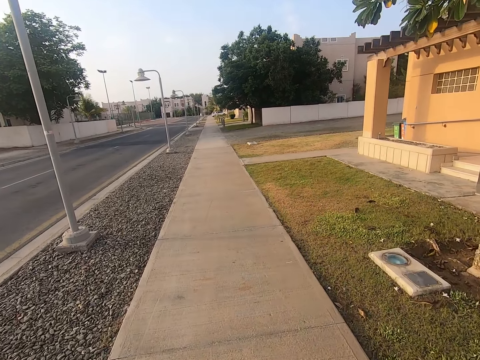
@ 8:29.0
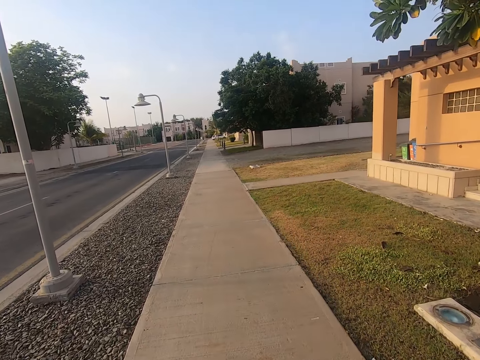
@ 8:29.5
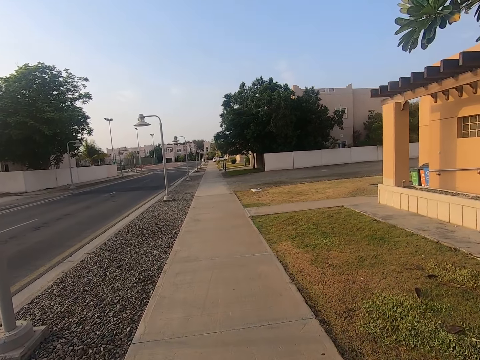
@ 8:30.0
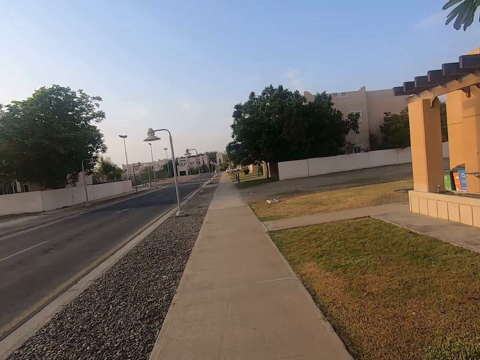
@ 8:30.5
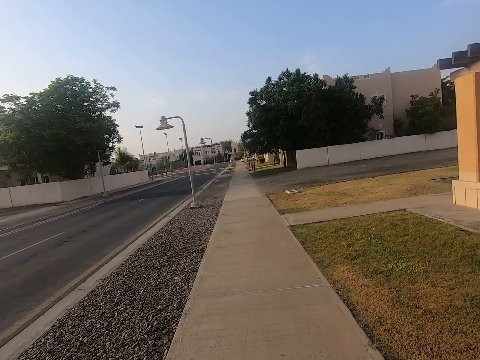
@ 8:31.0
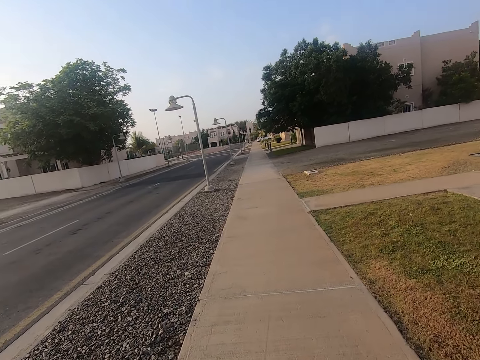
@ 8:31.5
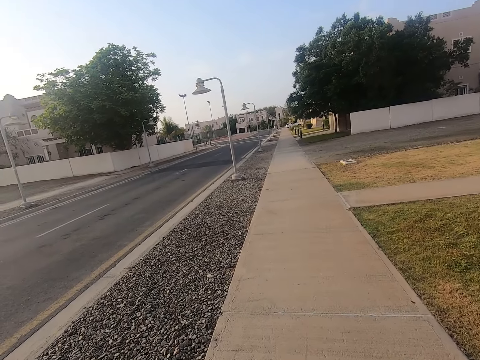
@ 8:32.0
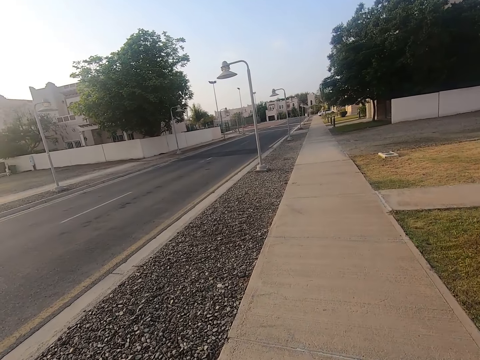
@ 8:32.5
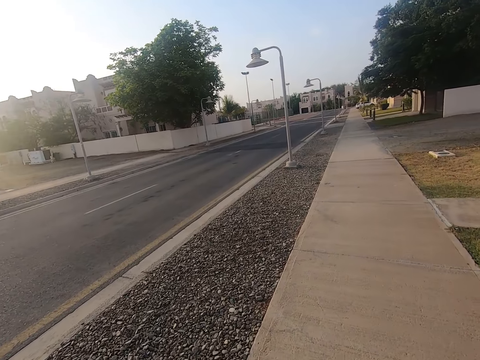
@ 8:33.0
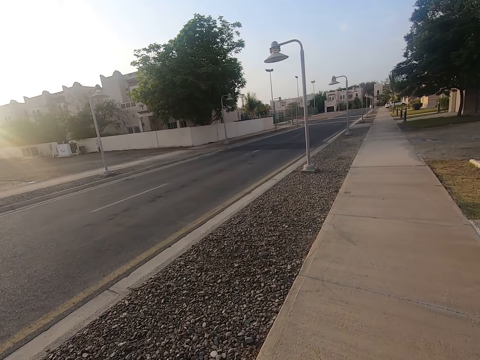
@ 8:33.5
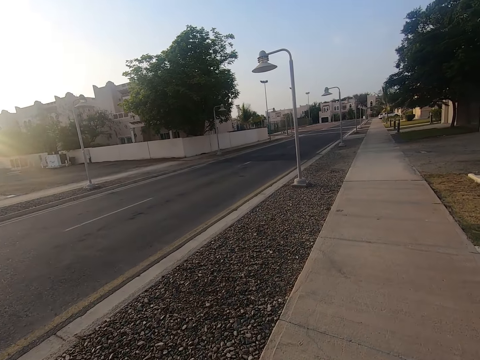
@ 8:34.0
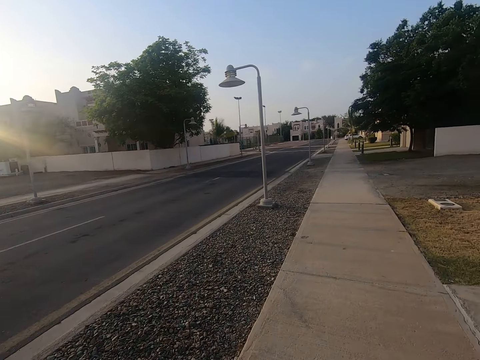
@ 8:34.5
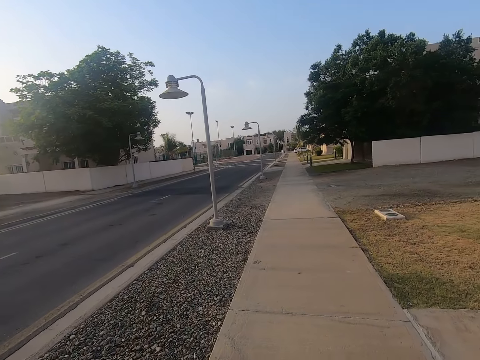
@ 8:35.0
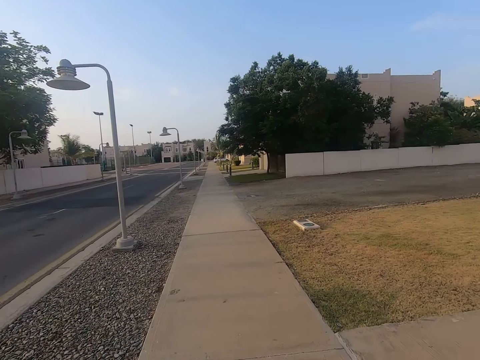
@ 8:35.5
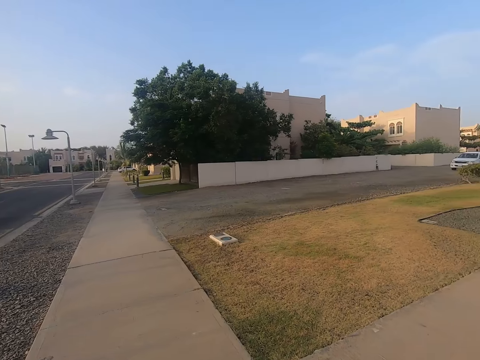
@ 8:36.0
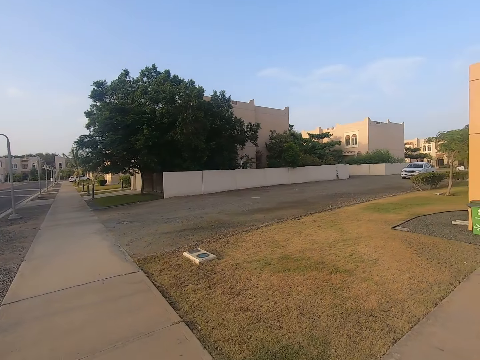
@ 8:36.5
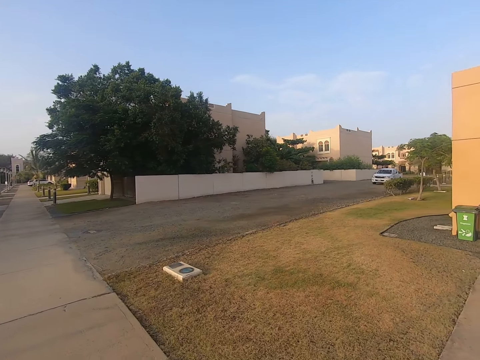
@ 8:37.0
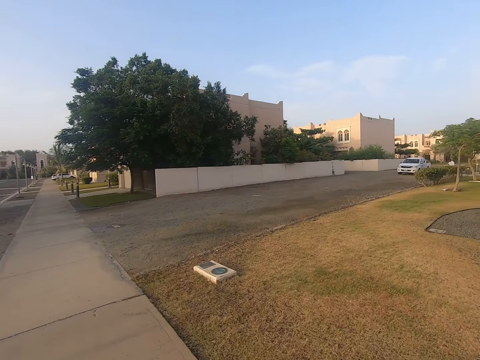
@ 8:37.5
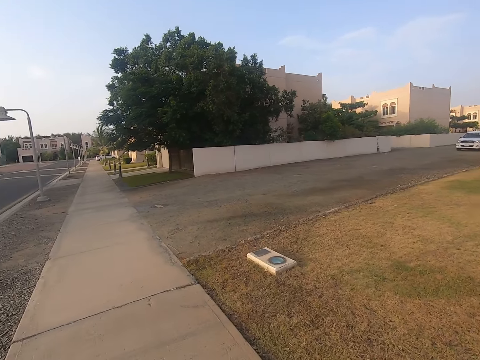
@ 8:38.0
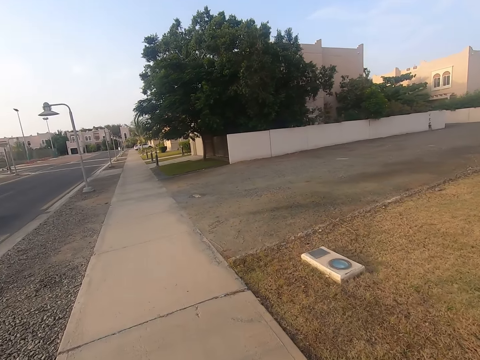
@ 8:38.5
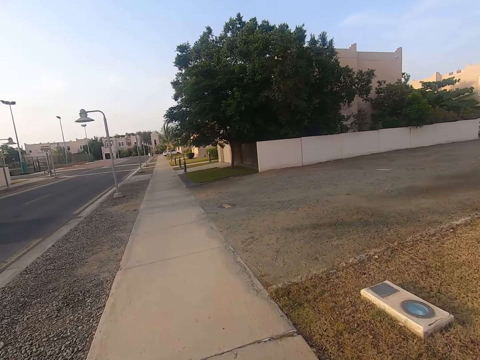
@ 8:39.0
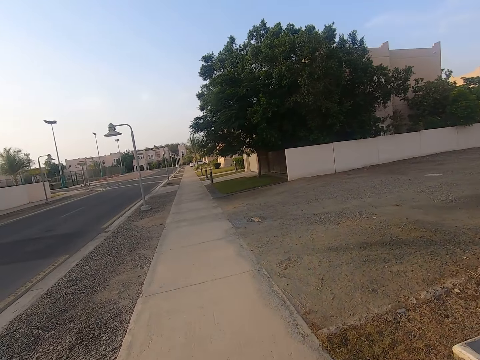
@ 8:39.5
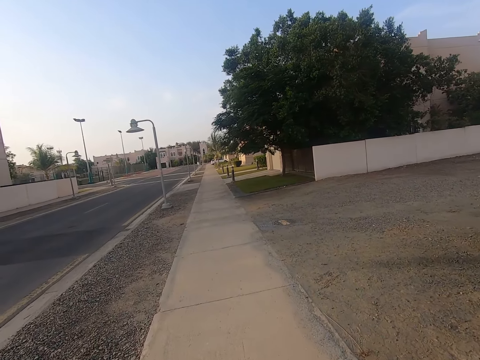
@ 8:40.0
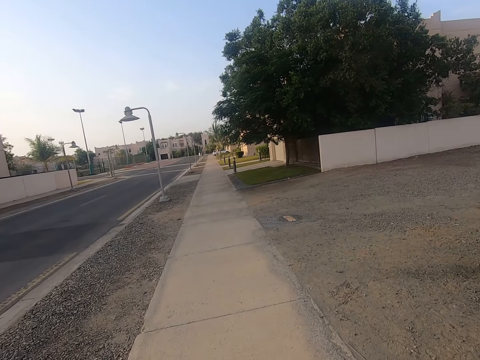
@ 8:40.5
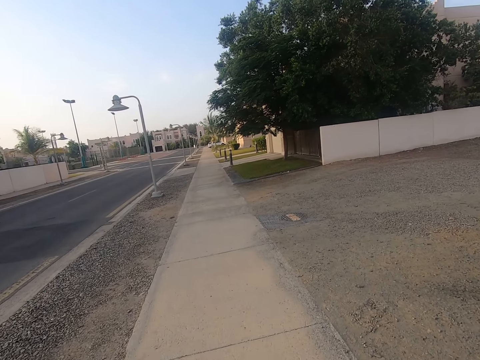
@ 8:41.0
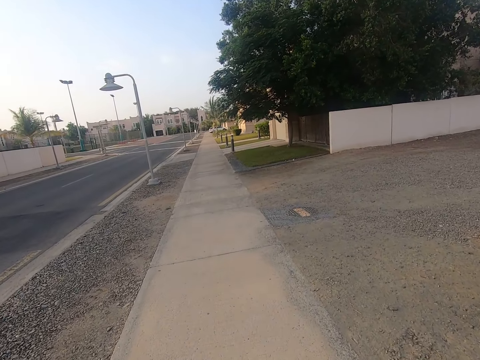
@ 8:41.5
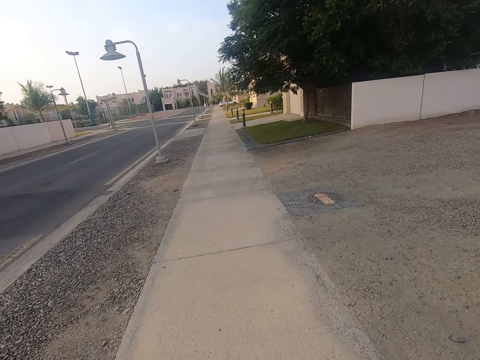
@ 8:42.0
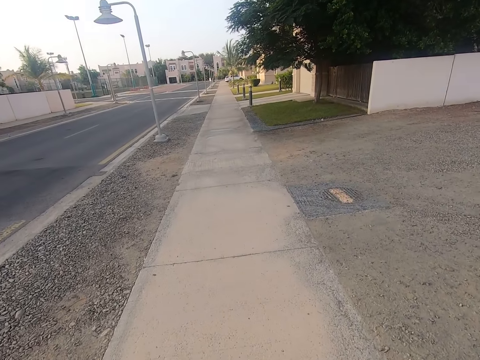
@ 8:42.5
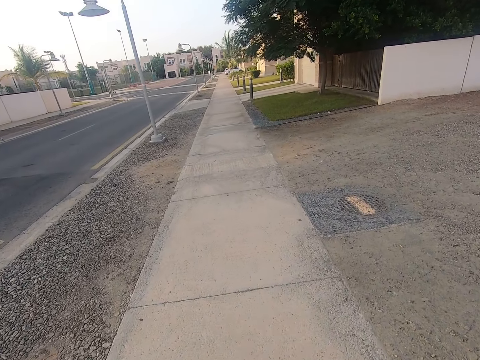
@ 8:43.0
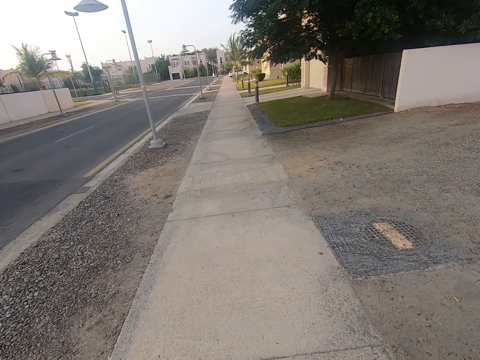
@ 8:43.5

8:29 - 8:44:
The camera wearer faces on the left. They look towards the right. They ride a baby in a baby car on the pavement.

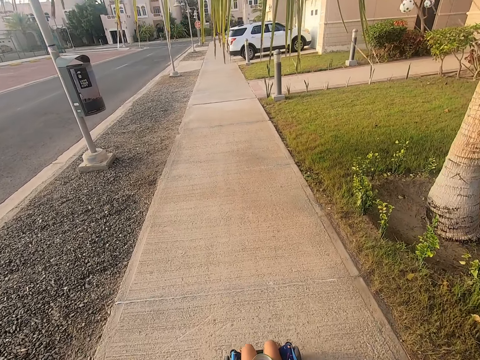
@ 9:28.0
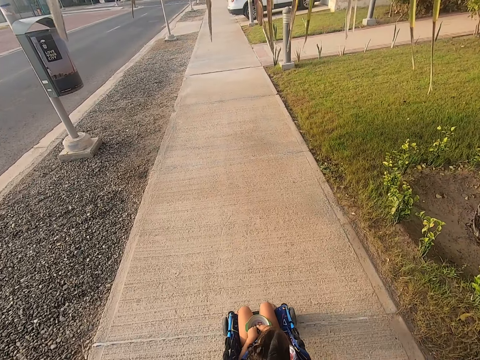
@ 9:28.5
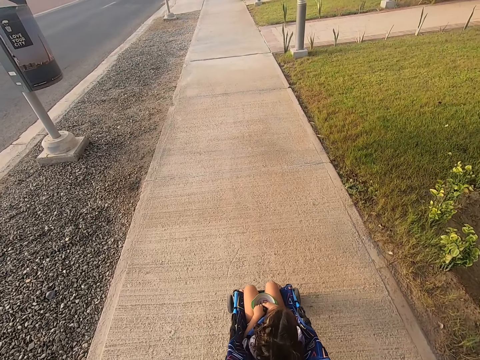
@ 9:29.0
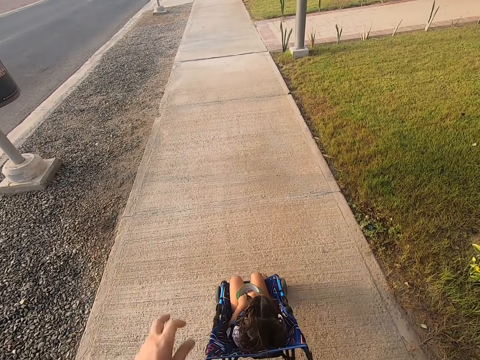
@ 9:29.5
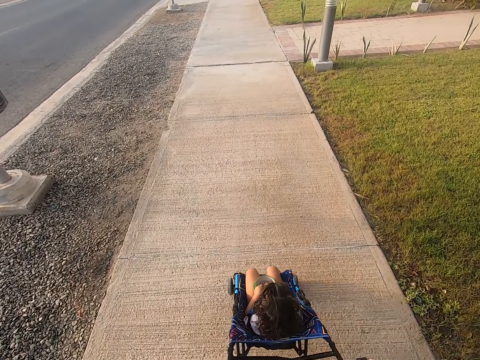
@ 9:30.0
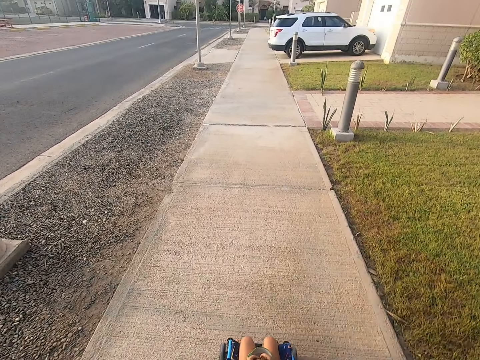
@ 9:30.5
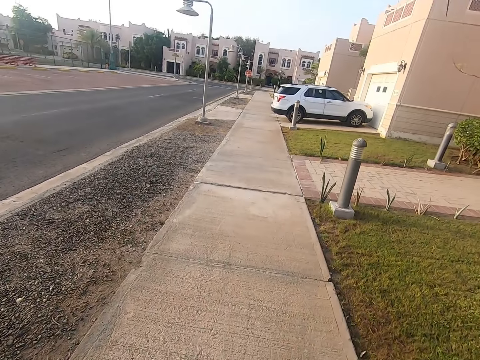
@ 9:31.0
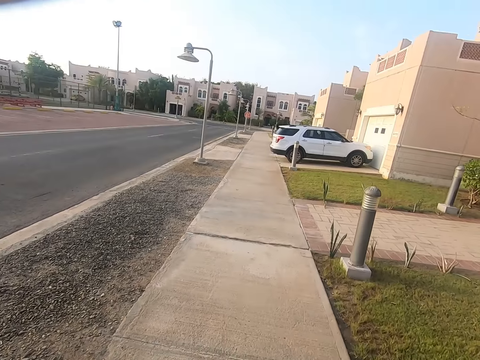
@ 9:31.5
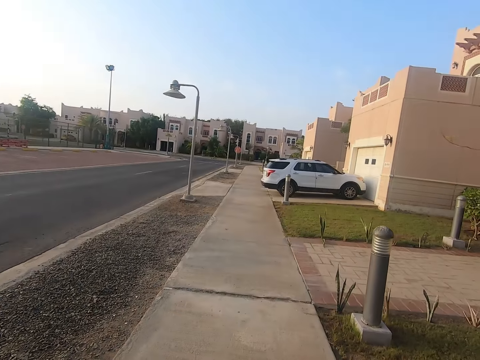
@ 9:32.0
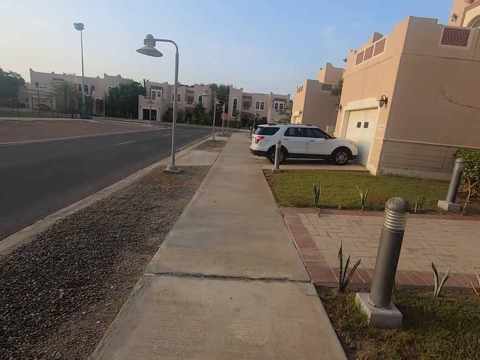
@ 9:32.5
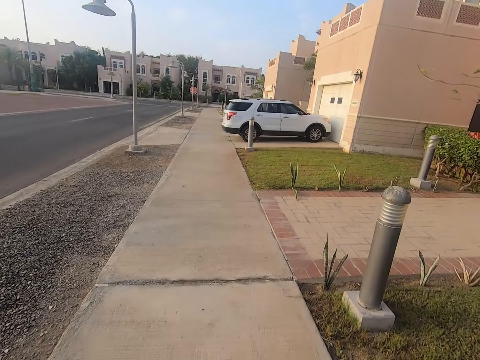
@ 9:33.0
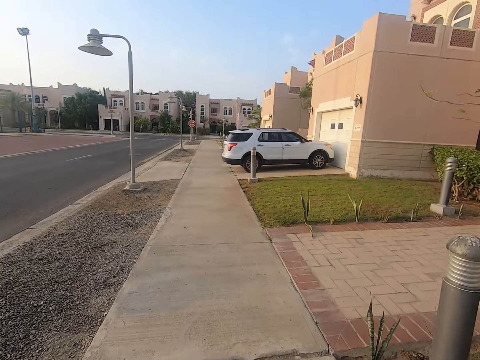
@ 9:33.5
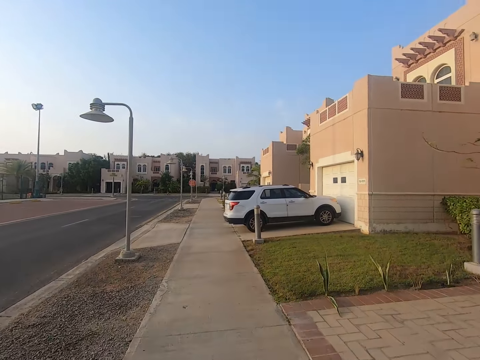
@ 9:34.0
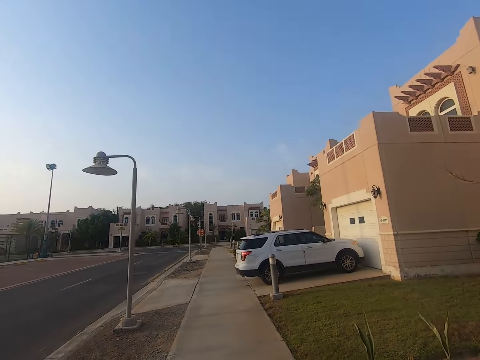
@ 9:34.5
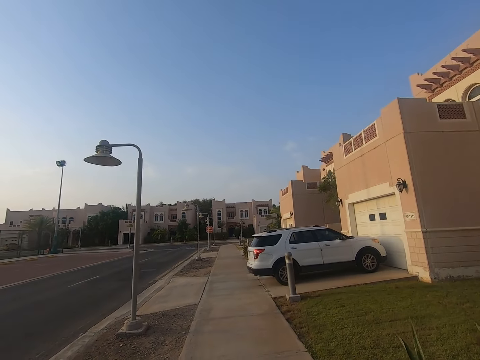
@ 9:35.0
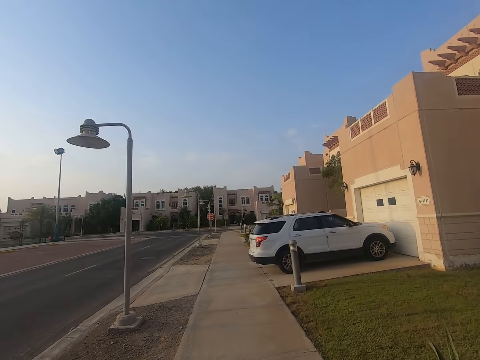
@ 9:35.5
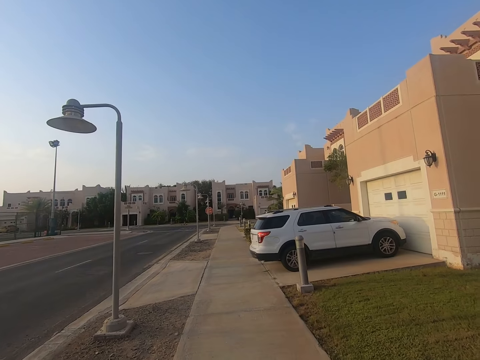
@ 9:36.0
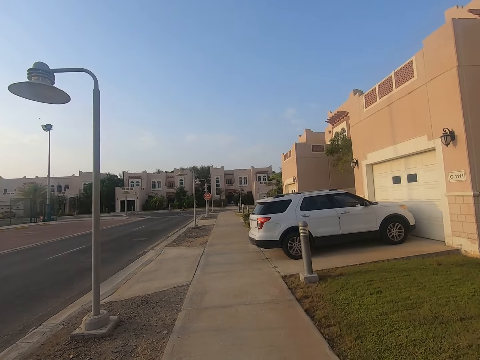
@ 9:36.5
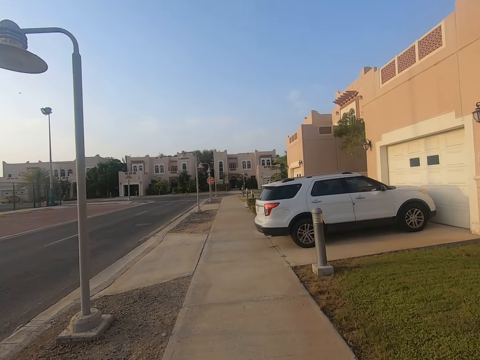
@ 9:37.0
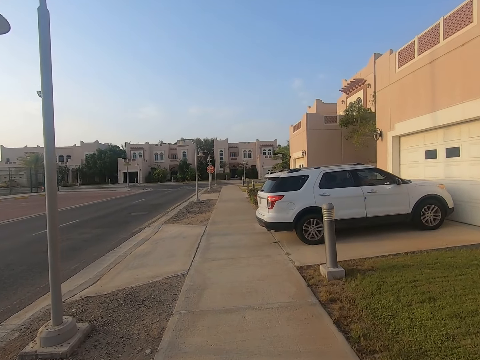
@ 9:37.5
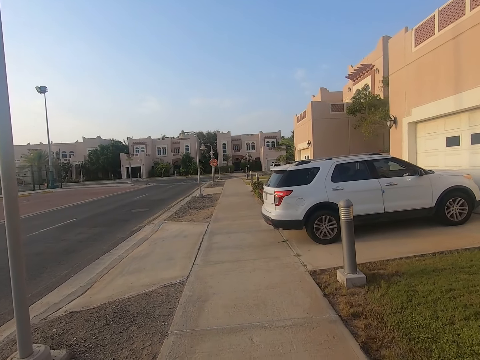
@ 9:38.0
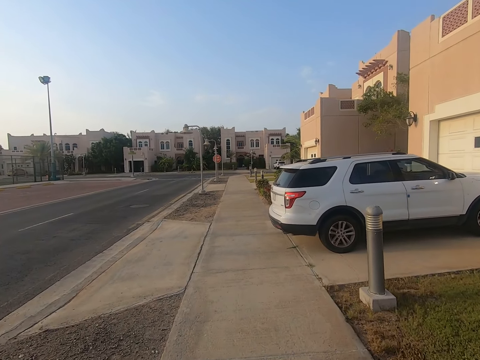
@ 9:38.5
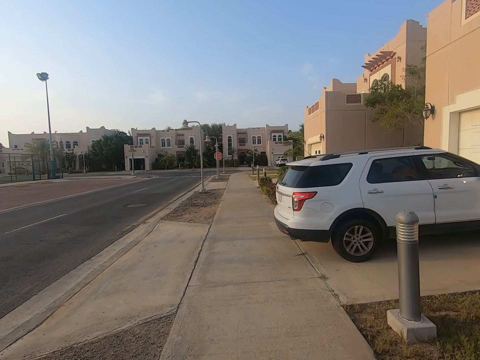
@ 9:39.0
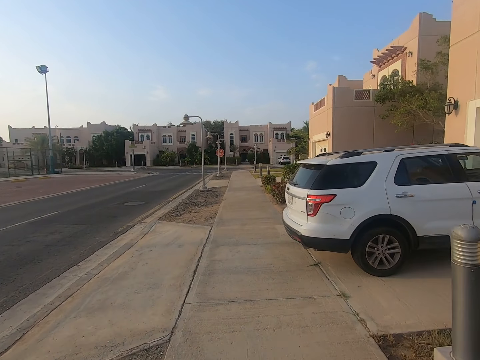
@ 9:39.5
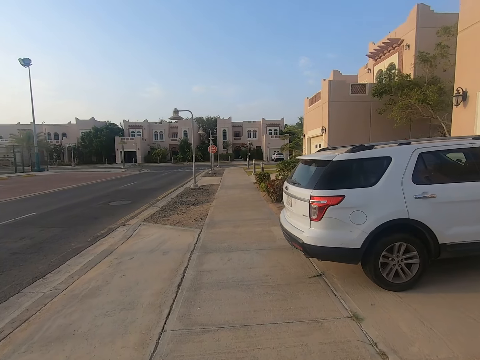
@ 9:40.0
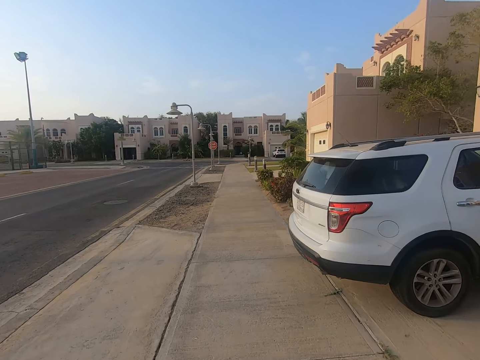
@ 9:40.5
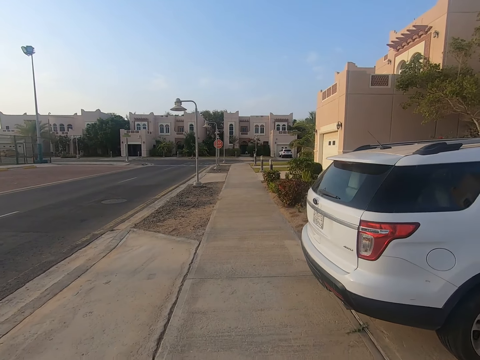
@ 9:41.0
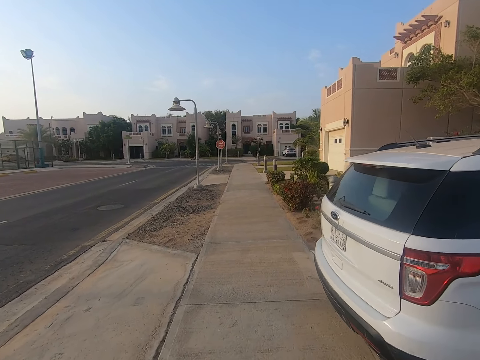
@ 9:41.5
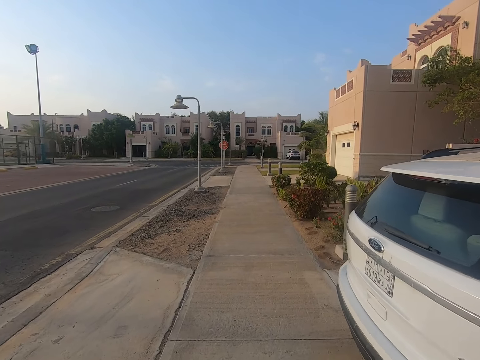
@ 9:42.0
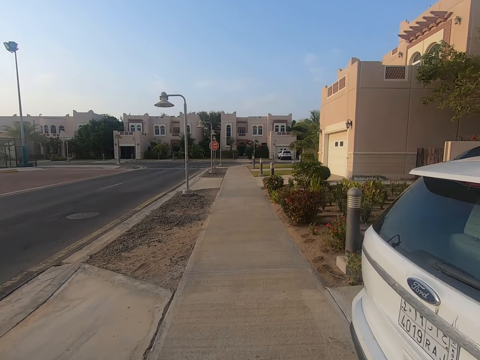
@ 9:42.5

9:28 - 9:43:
The camera wearer raises his hand towards his face. He adjusts the camera. He rides a baby in a baby car on the pavement.
